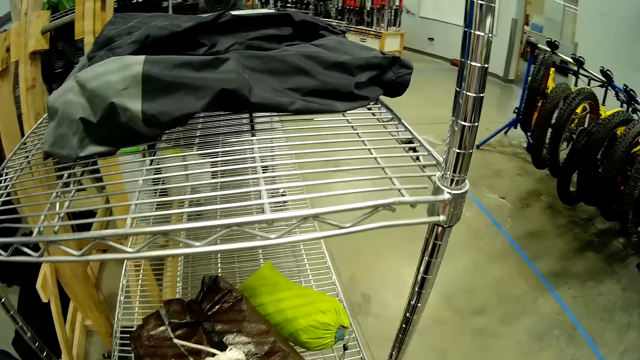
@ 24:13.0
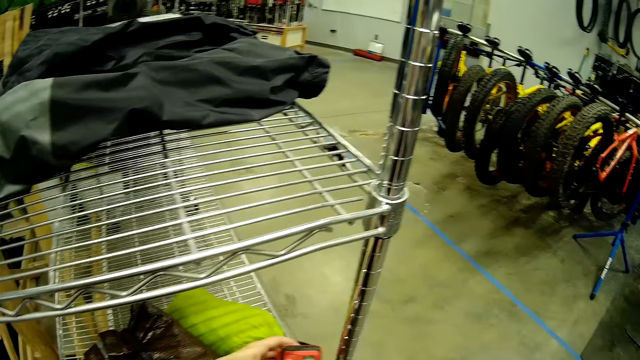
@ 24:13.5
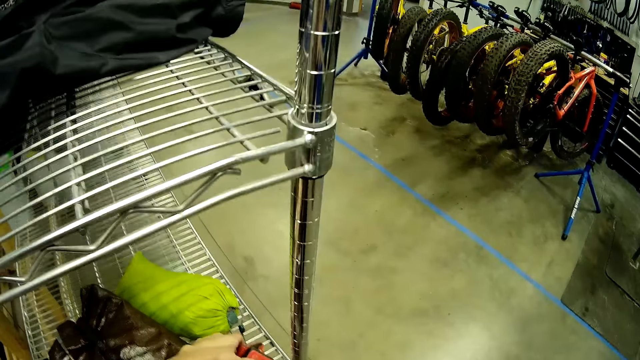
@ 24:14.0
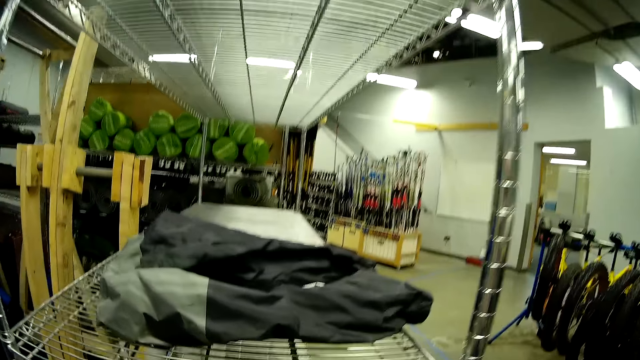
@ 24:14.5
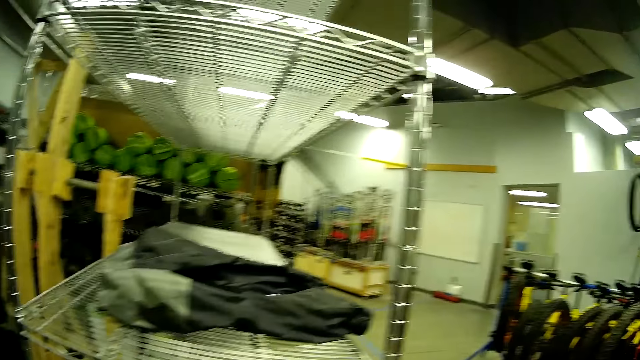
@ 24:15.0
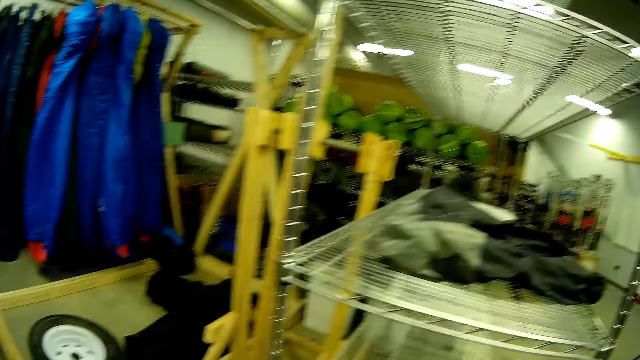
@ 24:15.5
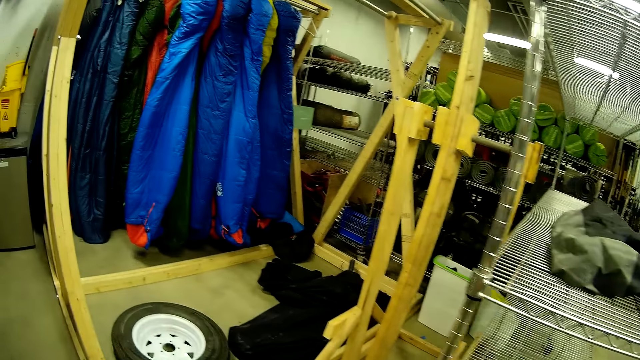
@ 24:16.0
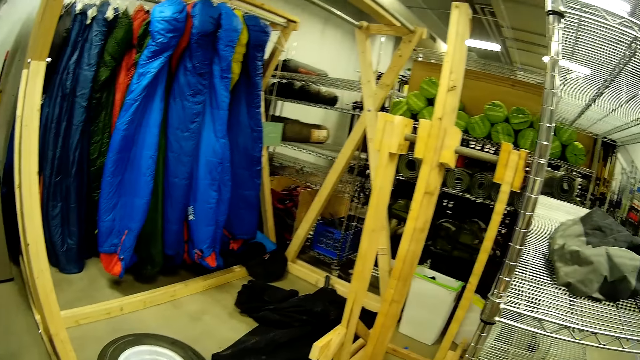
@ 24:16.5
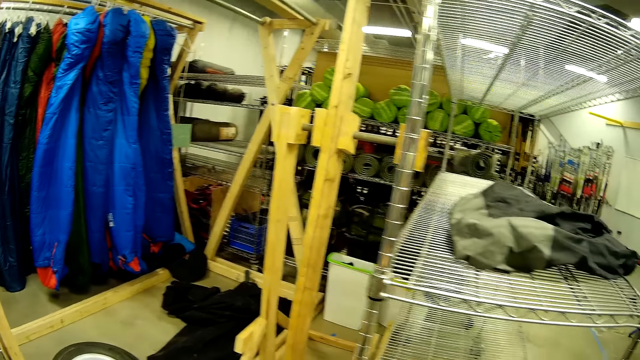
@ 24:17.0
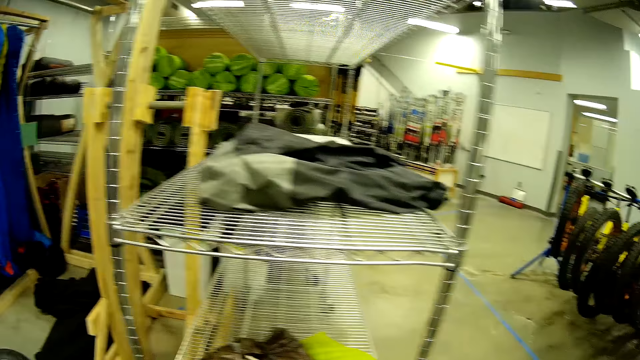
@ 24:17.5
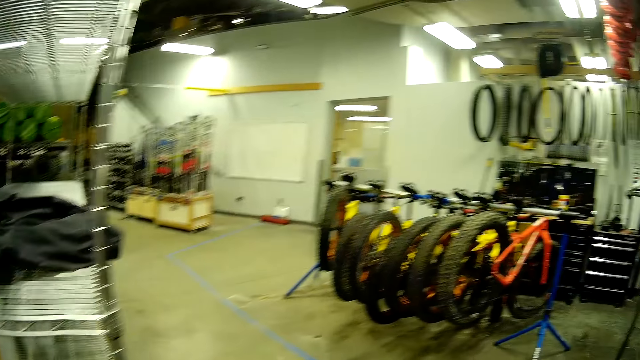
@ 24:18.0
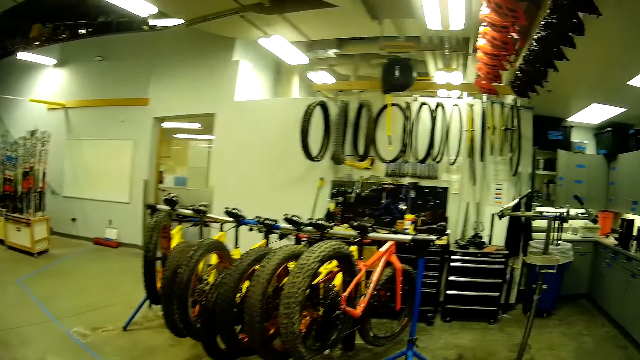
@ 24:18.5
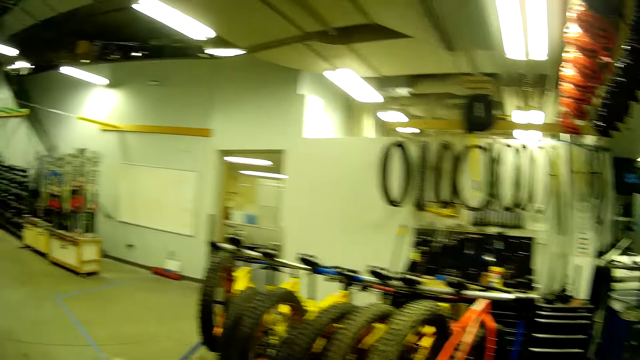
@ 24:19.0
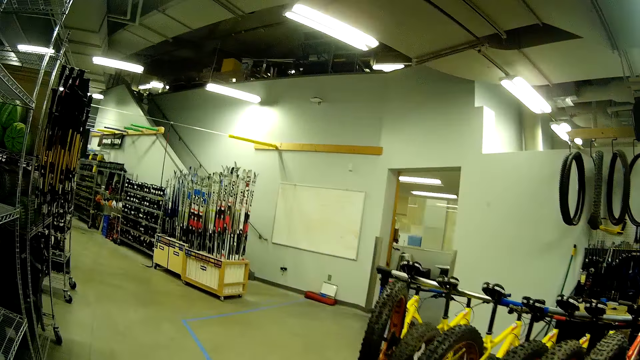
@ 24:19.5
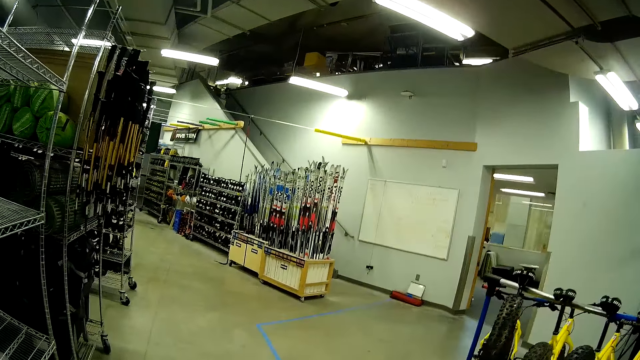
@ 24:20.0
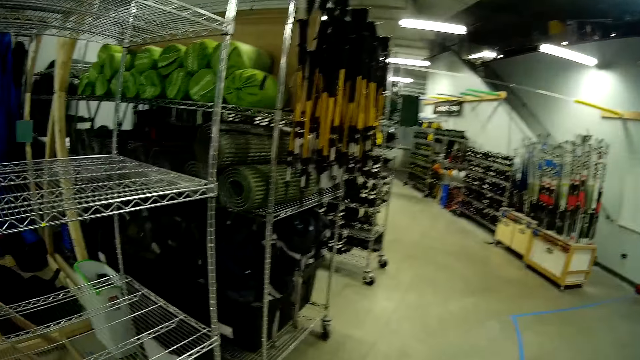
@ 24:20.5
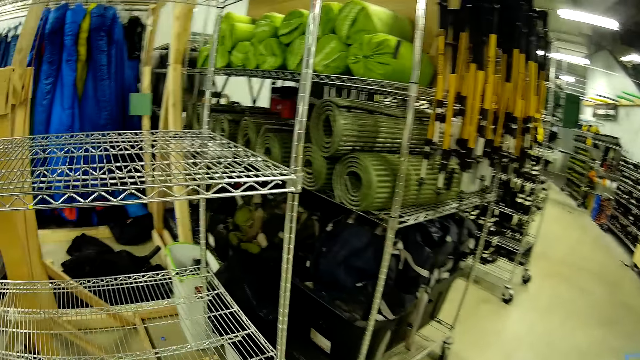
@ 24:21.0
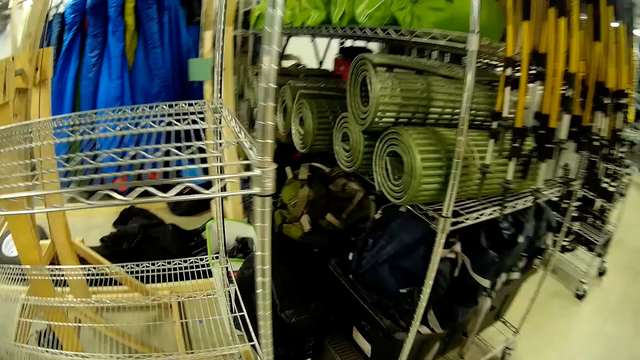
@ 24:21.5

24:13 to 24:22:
The camera wearer puts the cloth on the shelf. They walk around.

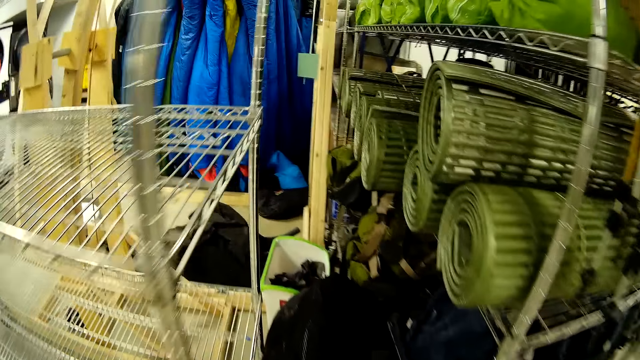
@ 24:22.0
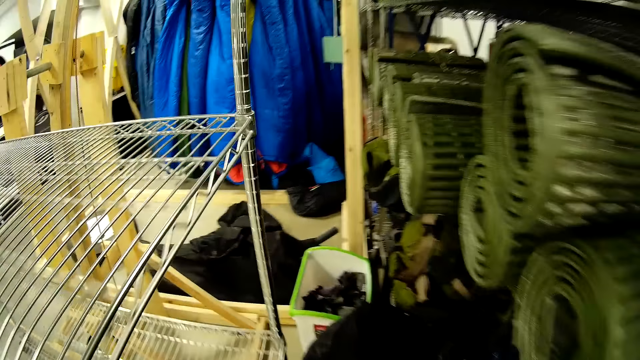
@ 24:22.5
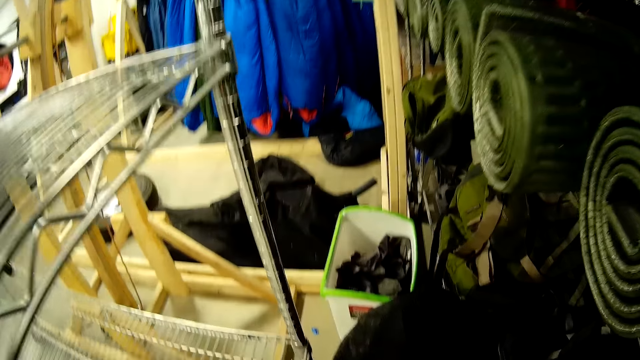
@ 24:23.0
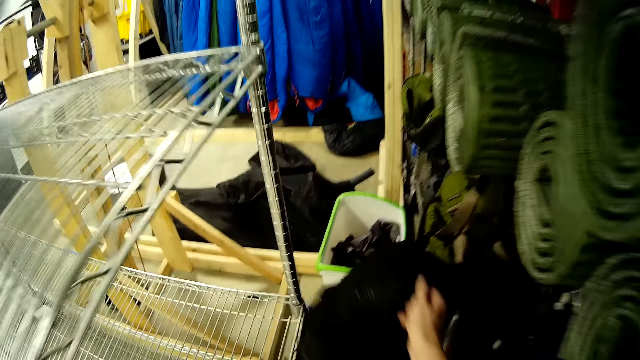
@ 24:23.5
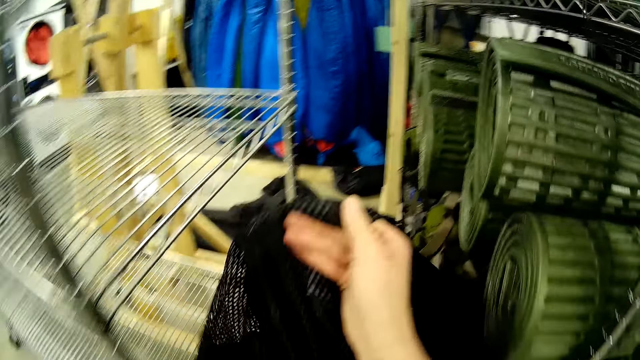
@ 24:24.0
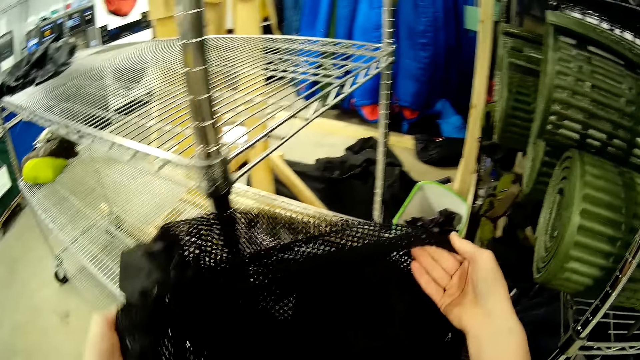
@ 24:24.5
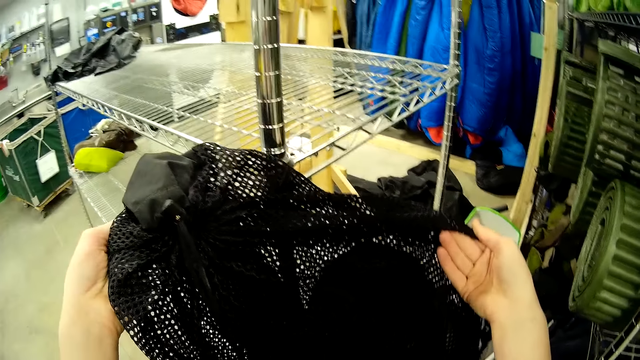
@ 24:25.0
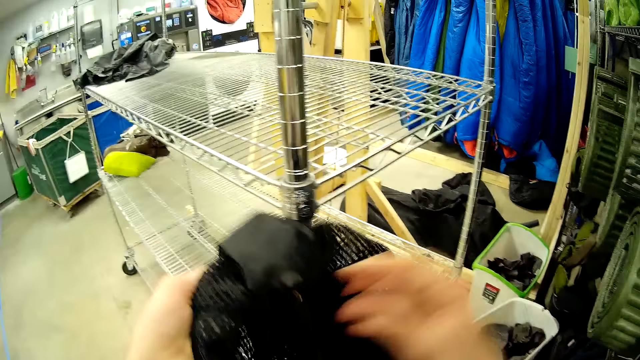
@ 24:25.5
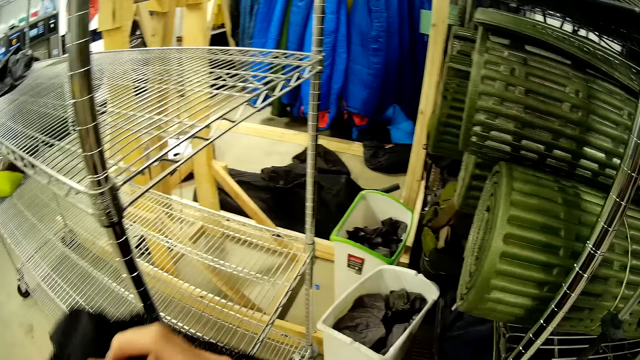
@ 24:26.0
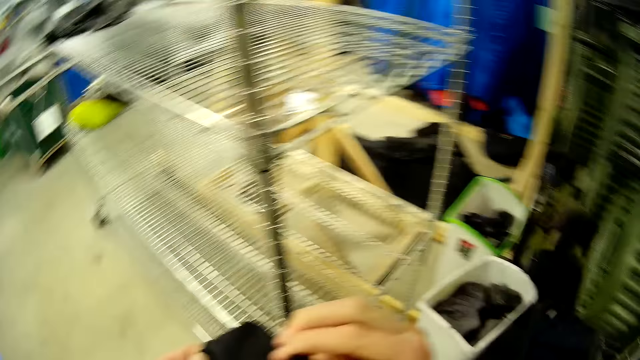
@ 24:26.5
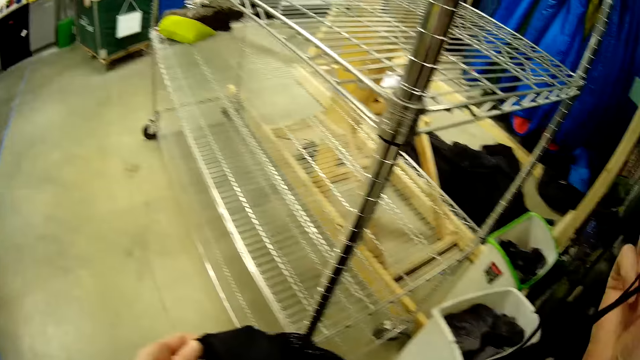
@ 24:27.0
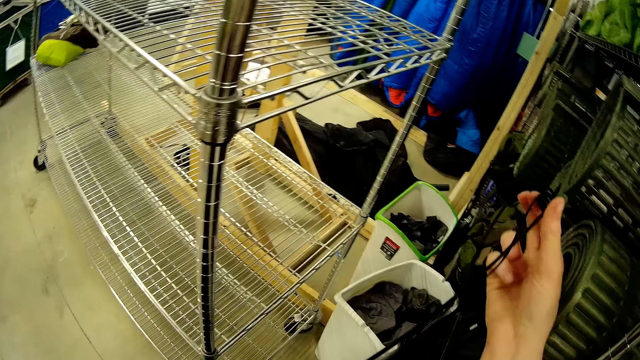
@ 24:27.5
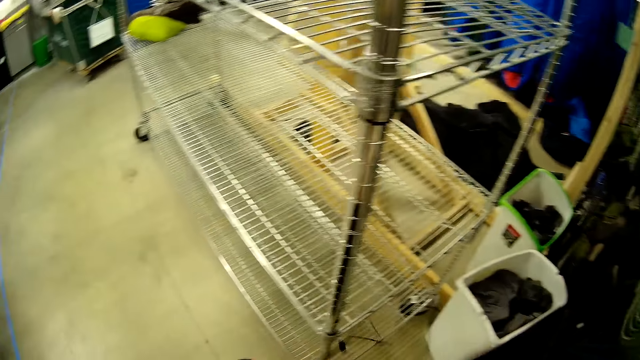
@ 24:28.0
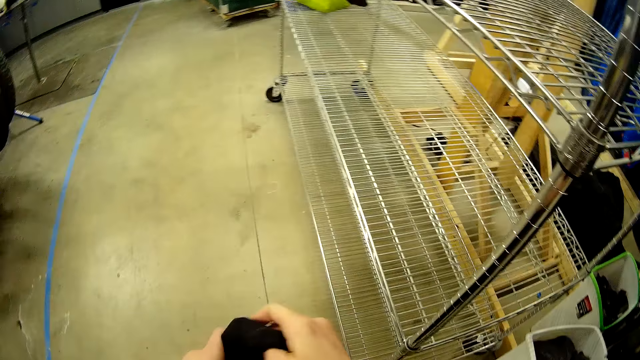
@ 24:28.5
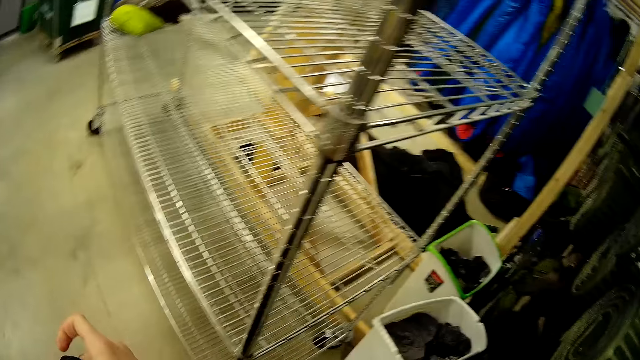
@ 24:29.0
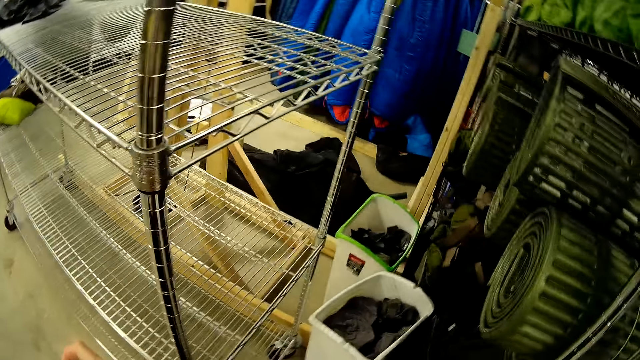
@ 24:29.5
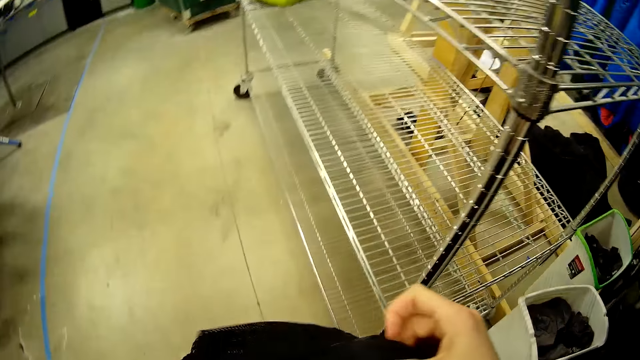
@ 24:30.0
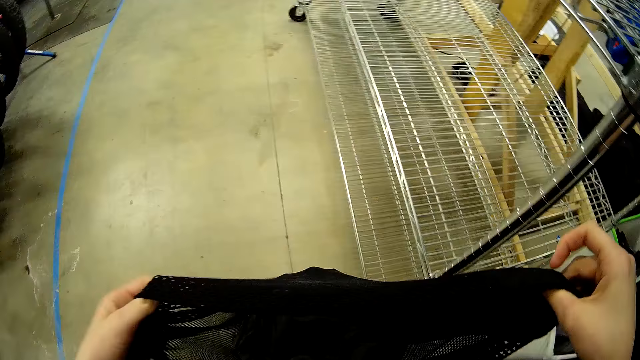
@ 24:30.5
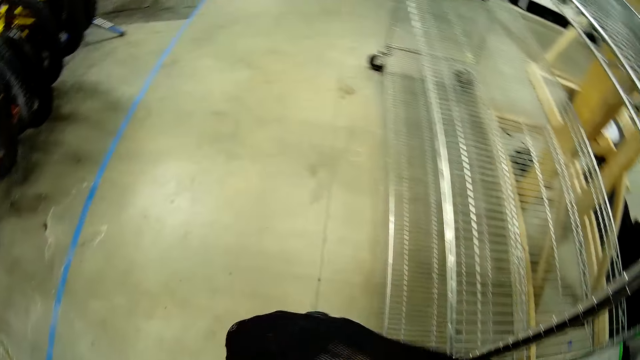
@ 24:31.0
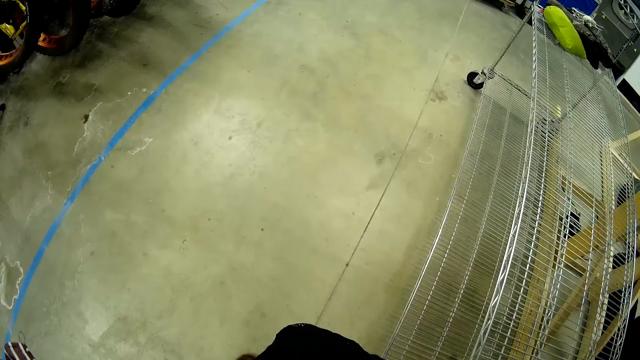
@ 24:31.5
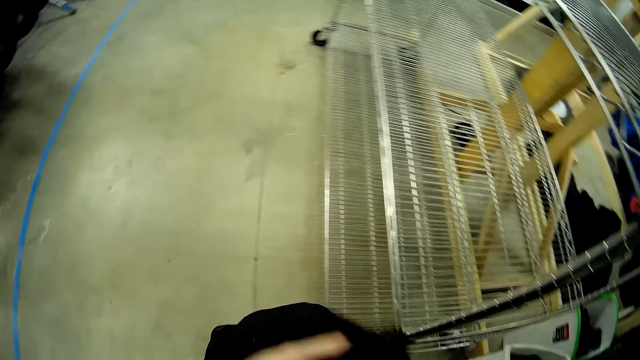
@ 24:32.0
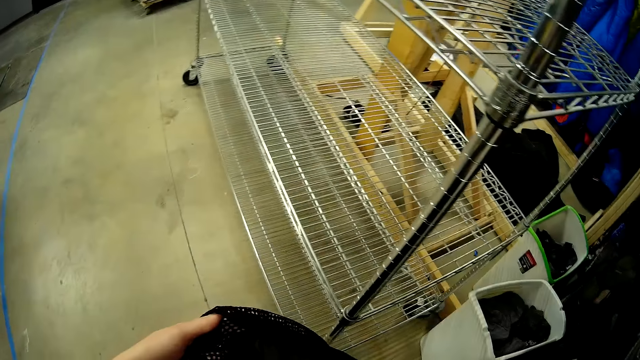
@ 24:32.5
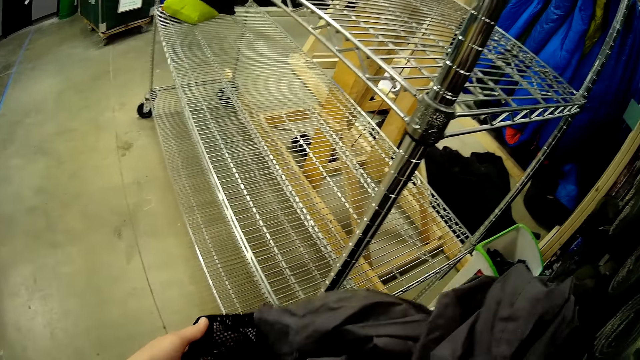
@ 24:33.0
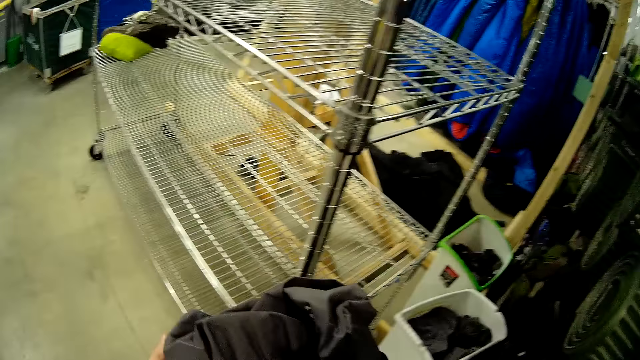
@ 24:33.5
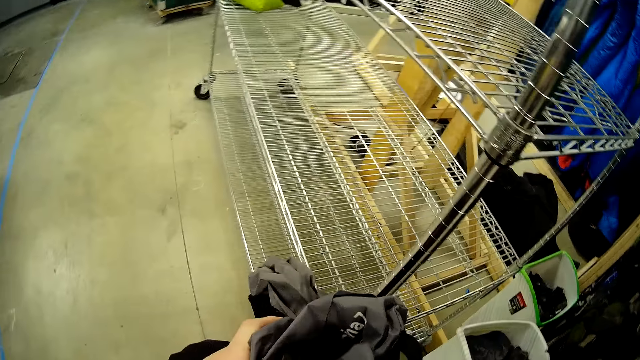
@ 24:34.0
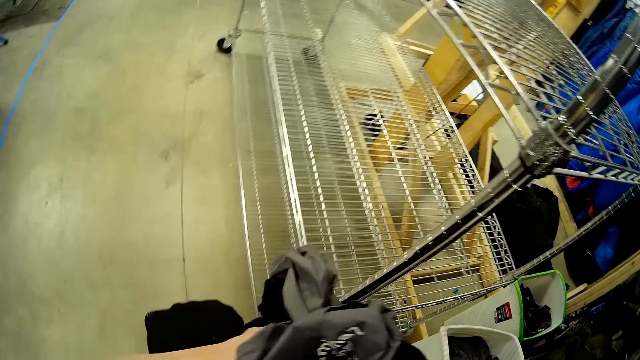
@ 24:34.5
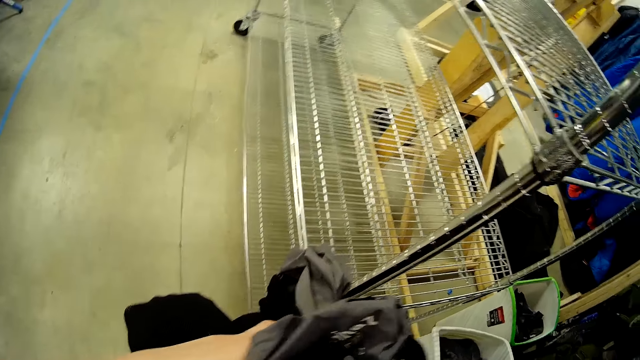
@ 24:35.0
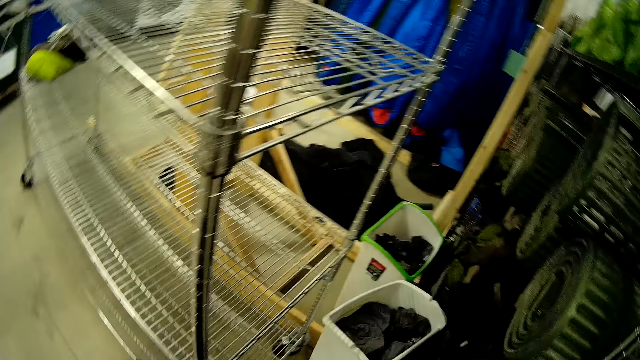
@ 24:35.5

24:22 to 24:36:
The camera wearer grabs a second sack bag. They open the sack bag. They check the clothes in the sack bag. They remove a cloth from the bag.
